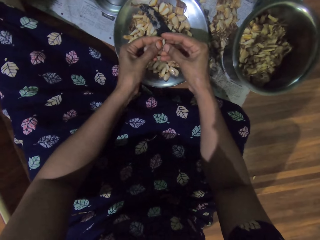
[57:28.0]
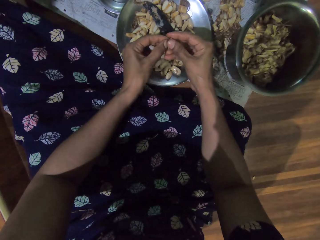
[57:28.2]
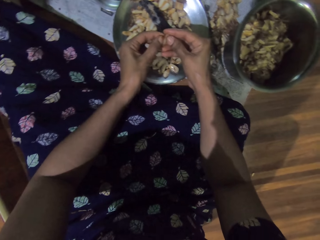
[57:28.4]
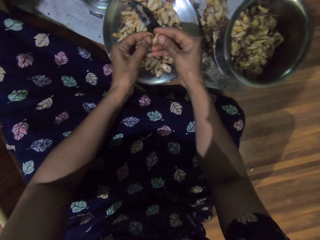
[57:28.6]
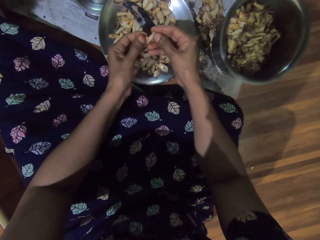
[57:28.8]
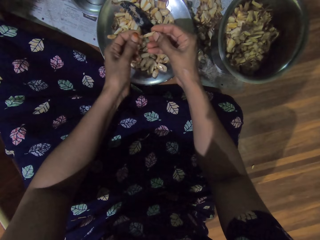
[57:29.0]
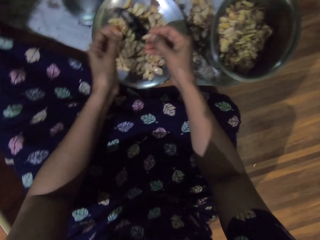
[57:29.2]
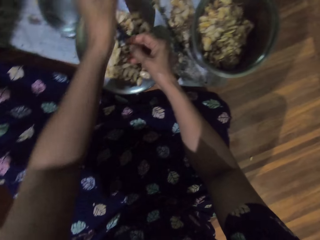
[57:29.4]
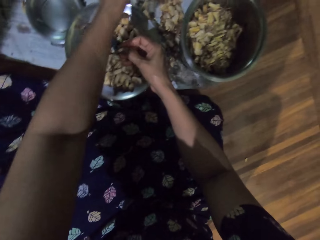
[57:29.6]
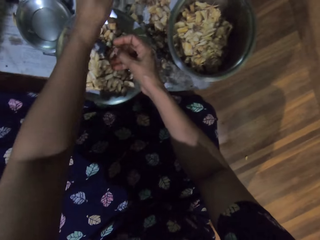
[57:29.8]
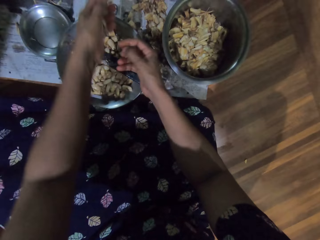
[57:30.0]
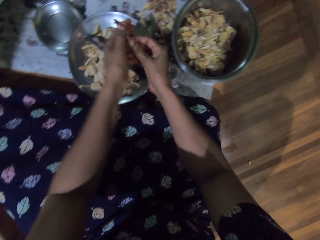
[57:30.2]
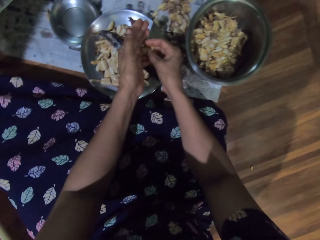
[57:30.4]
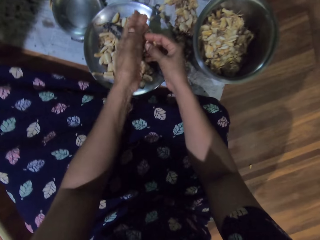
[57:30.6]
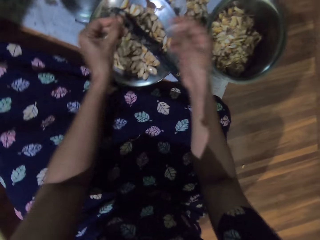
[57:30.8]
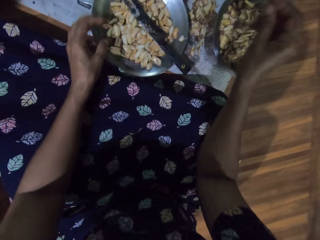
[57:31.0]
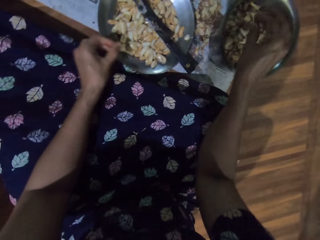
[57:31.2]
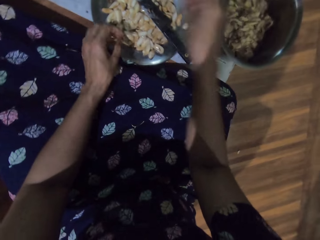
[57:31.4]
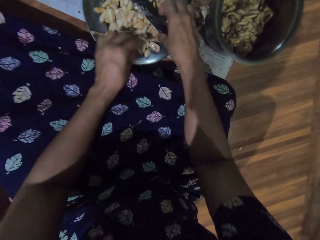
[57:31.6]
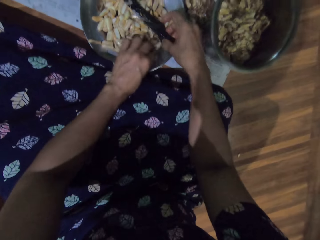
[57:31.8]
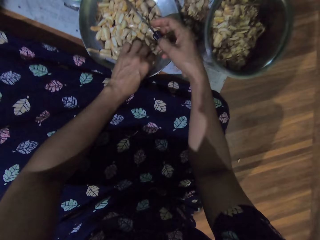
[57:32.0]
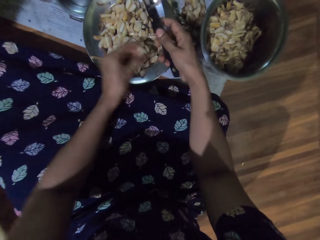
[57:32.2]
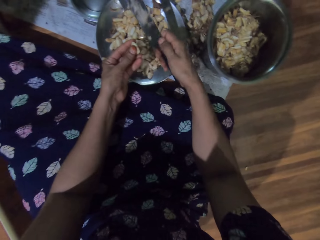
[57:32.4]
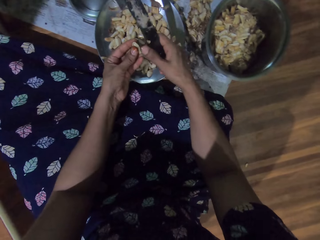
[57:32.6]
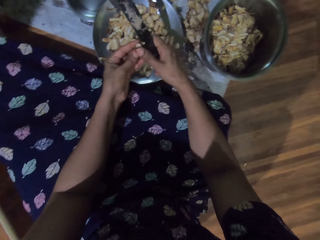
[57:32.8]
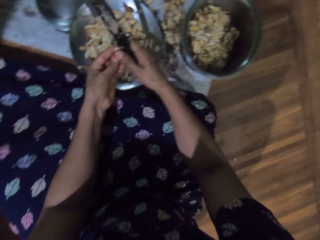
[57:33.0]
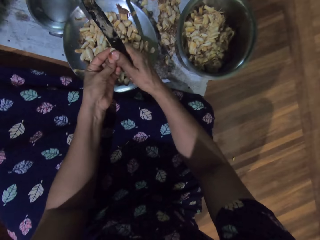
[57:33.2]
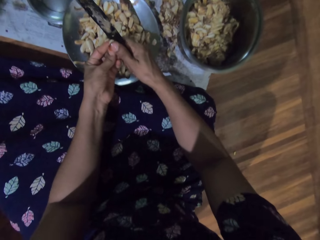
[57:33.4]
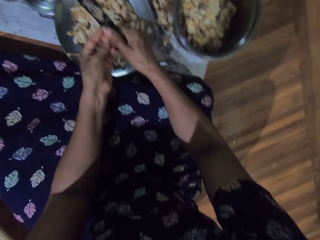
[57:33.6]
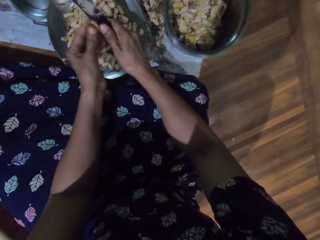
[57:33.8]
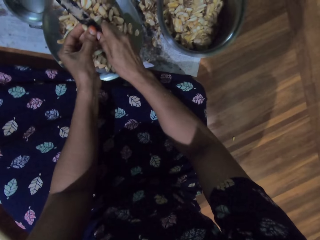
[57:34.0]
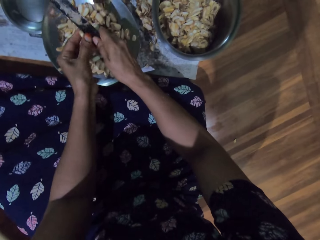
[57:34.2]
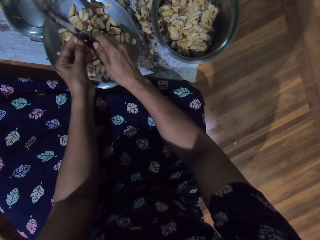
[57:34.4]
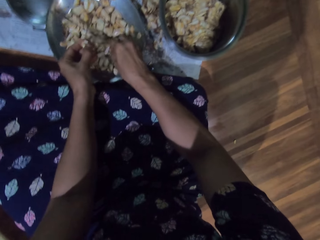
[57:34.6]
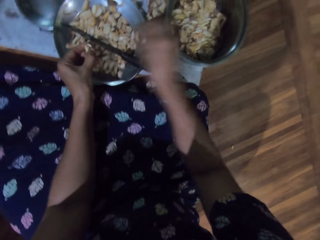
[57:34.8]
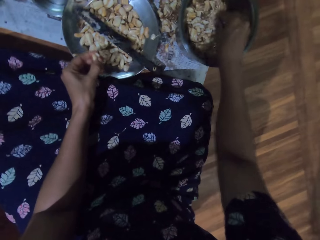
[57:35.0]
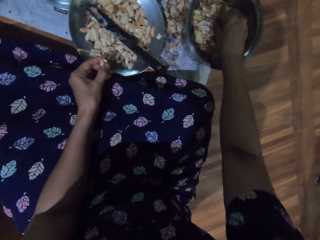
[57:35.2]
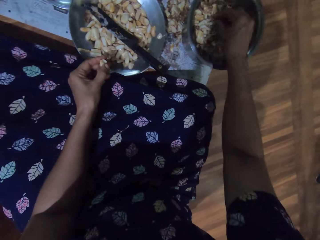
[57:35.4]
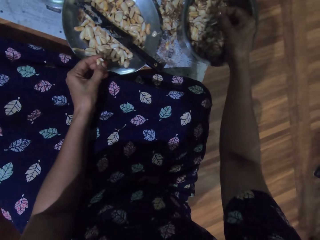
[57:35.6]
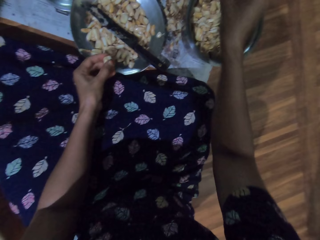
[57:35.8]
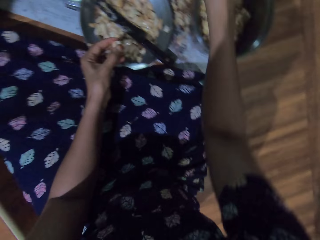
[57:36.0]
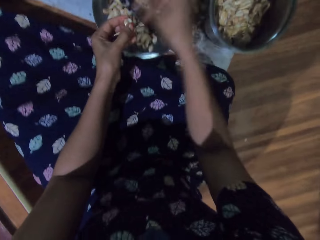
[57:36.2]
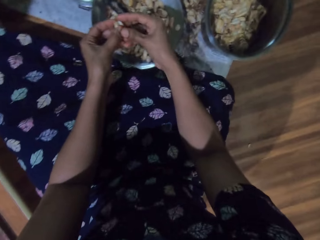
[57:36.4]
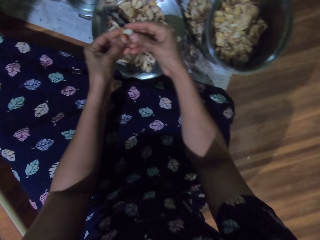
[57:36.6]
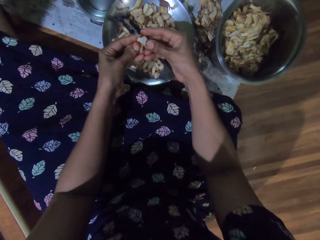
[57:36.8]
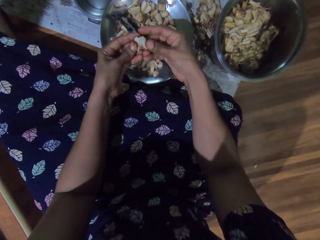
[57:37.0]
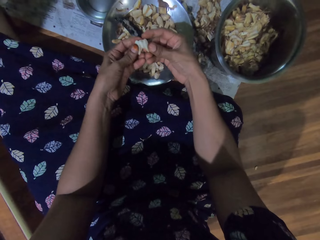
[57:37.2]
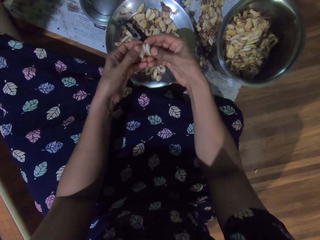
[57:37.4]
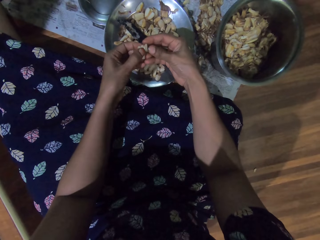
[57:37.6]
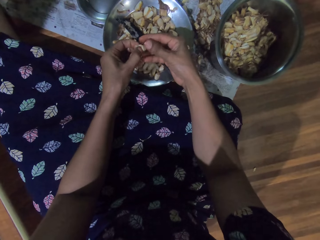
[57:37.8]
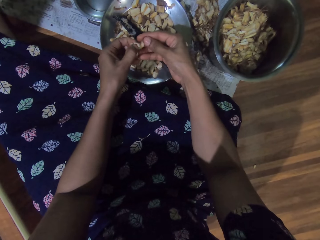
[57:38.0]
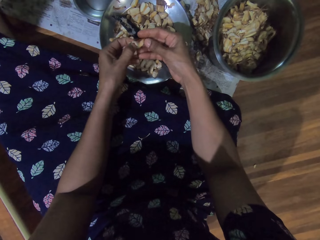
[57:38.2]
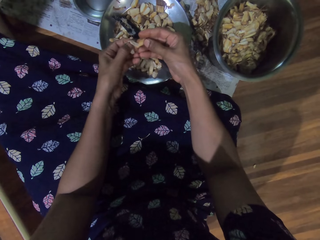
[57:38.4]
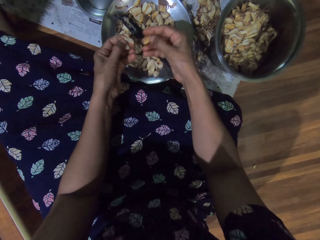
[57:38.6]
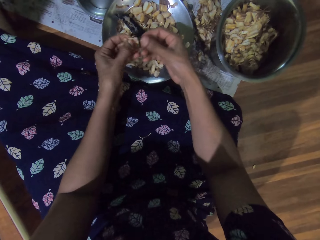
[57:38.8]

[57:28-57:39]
The camera wearer drops the garlic peel. She takes the garlic from the left hand. She drops the garlic pod in her right hand into the steel bowl on the newspaper on the floor. She picks up the knife from the steel bowl with her right hand. She picks up a garlic pod from the steel bowl with her left hand. She cuts the garlic pod in her left hand with the knife in her right hand. She places the knife in her right hand into the steel bowl. She picks up a garlic pod shaft from the steel bowl with her right hand. She throws the garlic pod shaft in her right hand on the newspaper on the floor. She peels the garlic pod with both hands.

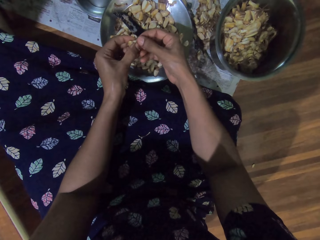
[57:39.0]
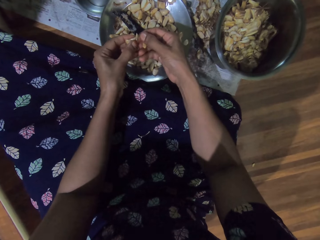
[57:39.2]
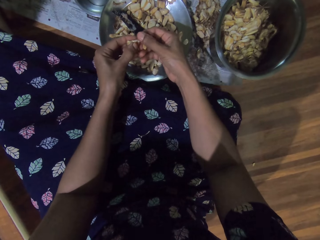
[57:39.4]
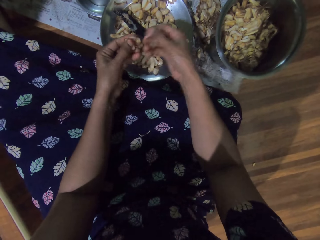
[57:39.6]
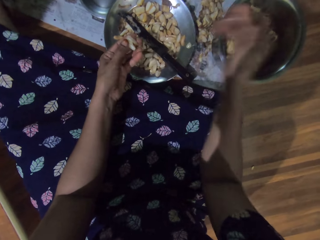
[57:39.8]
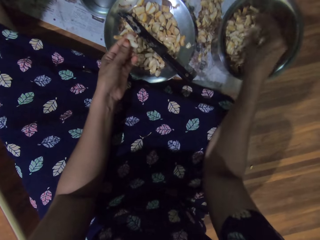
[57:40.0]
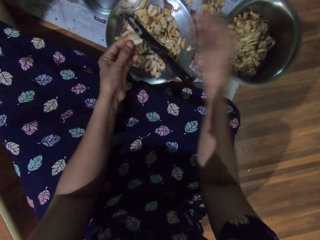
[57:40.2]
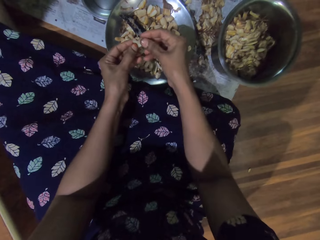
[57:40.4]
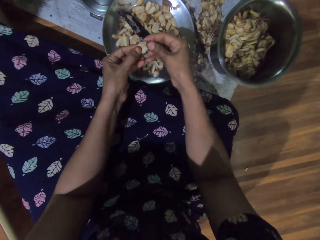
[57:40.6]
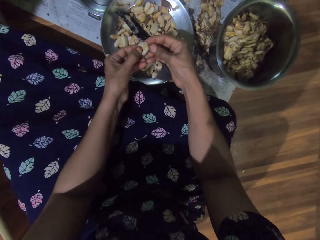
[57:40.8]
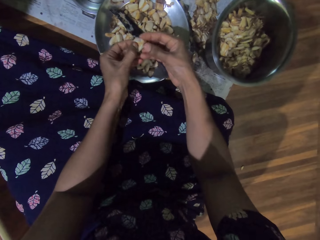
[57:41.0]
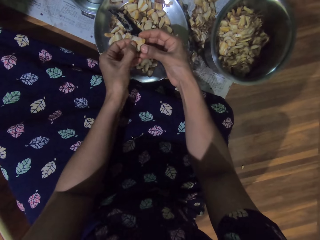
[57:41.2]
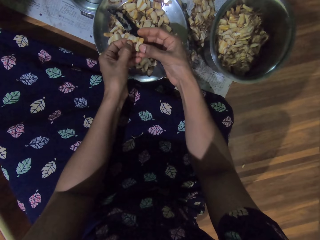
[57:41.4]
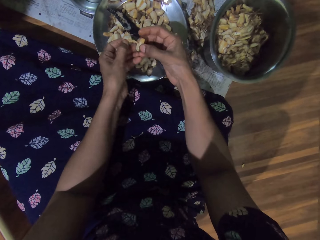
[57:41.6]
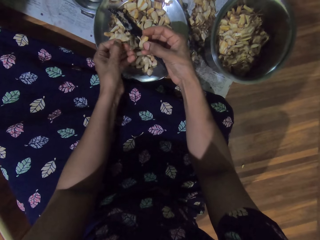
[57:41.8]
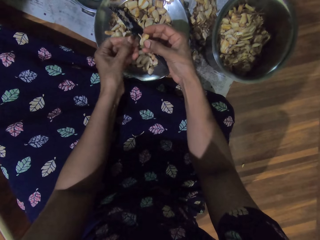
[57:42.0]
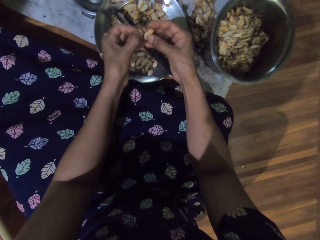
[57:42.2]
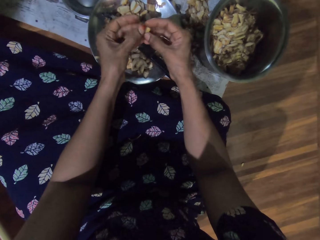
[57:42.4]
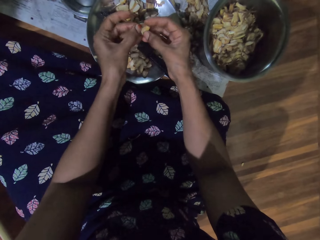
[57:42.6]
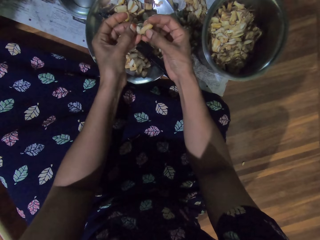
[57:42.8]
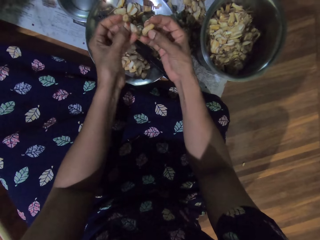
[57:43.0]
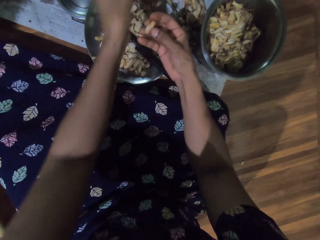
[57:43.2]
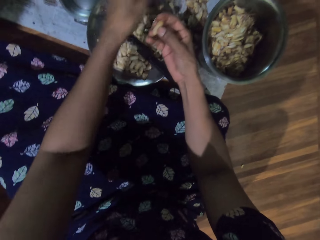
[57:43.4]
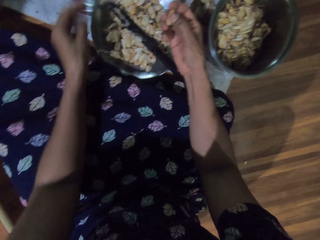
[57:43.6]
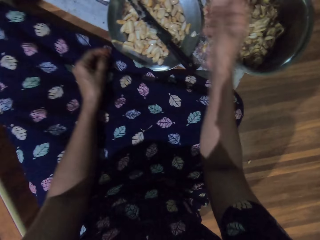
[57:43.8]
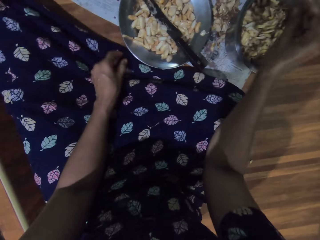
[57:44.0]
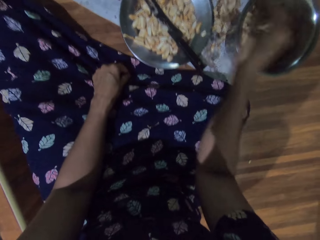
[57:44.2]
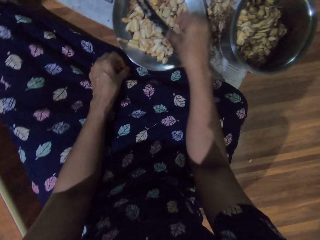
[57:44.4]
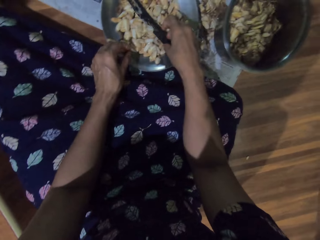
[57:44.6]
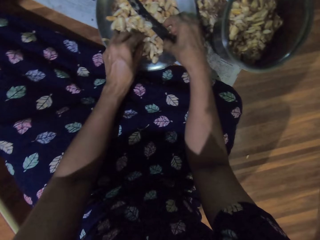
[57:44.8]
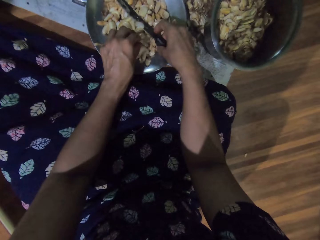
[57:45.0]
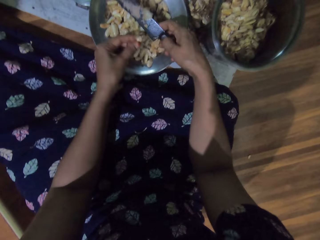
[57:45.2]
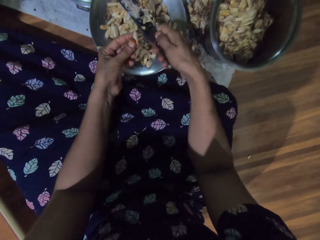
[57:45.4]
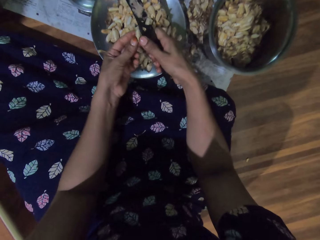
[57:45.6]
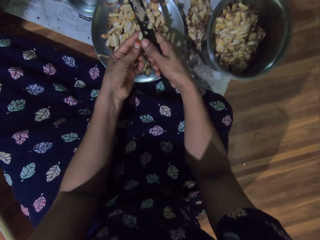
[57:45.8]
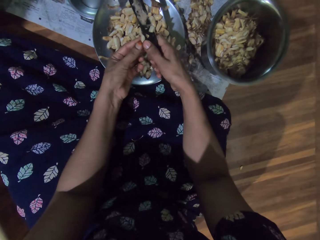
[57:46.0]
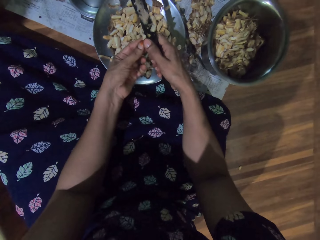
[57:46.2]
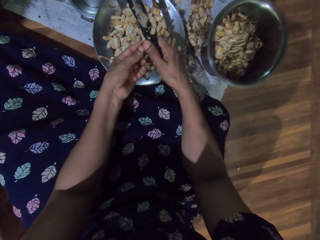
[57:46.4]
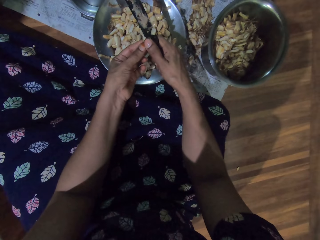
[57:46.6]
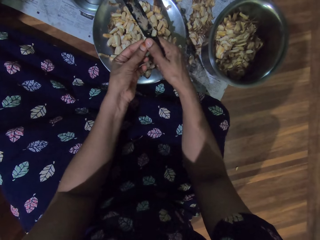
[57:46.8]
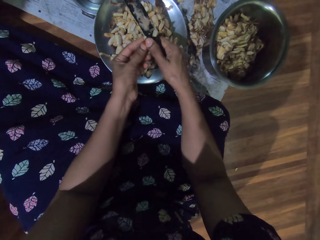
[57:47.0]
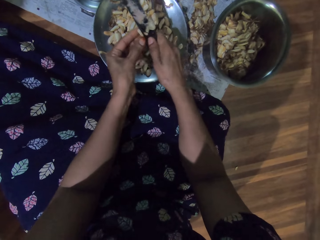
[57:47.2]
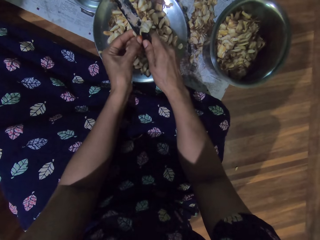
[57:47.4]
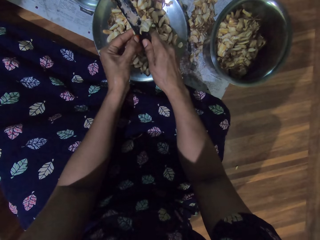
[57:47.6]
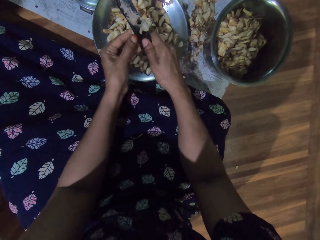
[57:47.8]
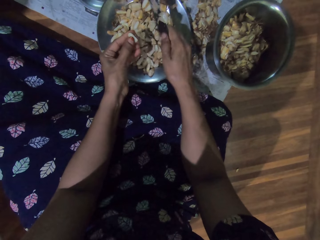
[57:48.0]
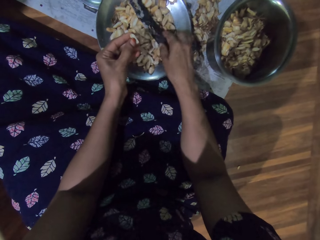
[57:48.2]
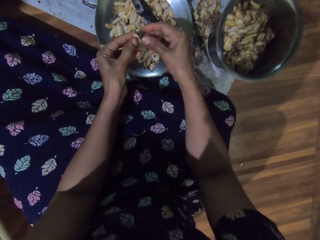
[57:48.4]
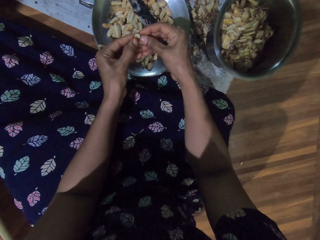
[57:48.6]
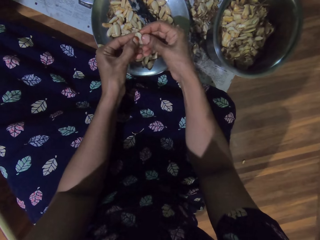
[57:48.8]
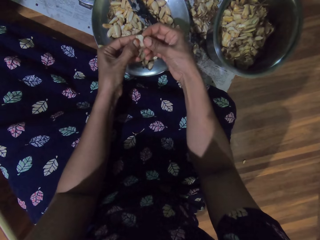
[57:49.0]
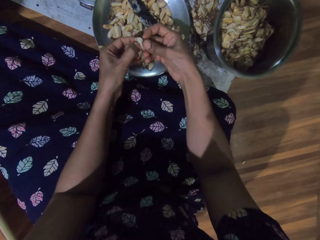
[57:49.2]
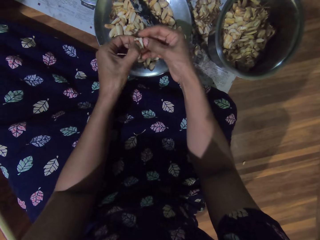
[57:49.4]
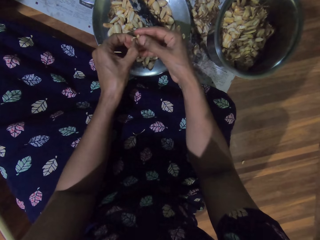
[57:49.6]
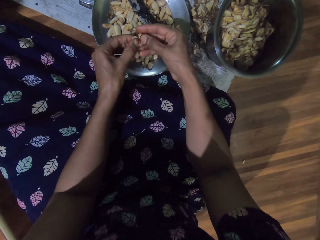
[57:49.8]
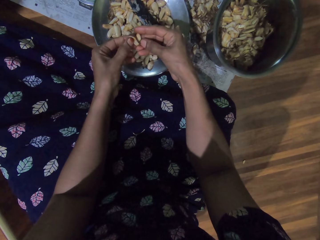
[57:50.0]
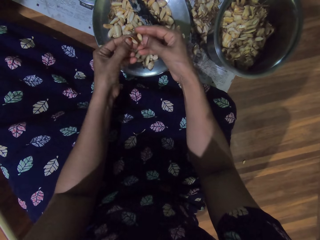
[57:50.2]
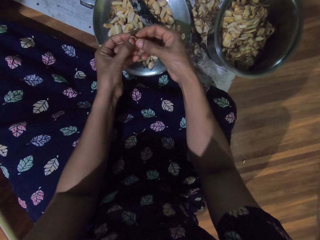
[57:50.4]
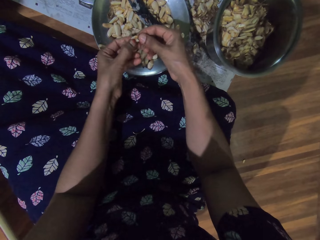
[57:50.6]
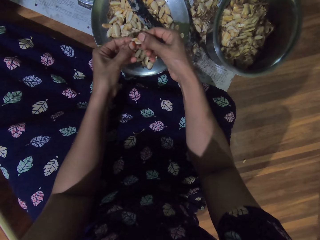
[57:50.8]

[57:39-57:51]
The camera wearer drops the garlic pod in her right hand into the steel bowl on the newspaper on the floor. She peels the garlic pod with both hands. She drops the garlic pod in her left hand into the steel bowl. She drops the garlic peel. She drops the garlic pod in her right hand into the steel bowl. She picks up a garlic pod shaft from the steel bowl with her left hand. She picks up the knife from the steel bowl with her right hand. She cuts the garlic pod in her left hand with the knife in her right hand. She places the knife in her right hand into the steel bowl. She peels the garlic pod with both hands.
